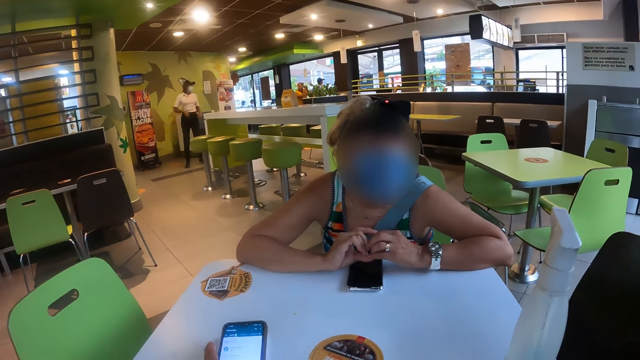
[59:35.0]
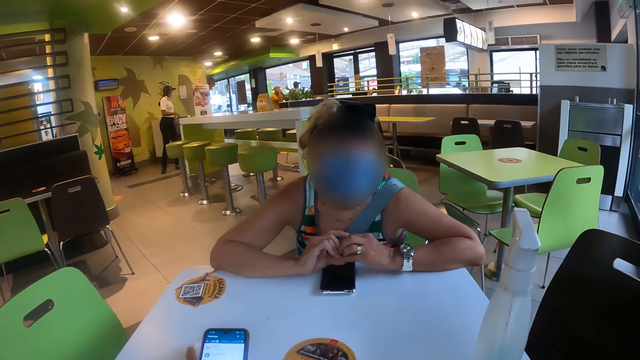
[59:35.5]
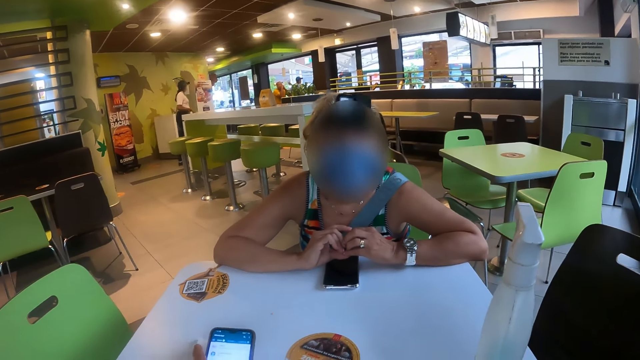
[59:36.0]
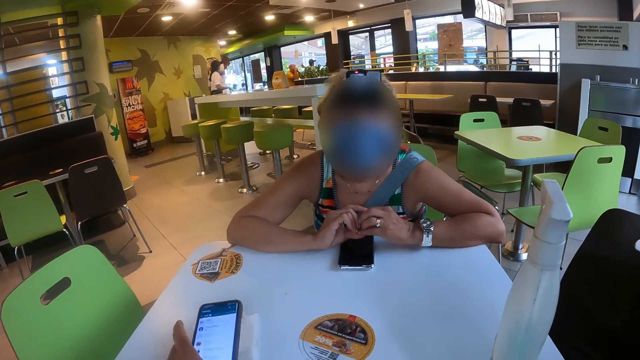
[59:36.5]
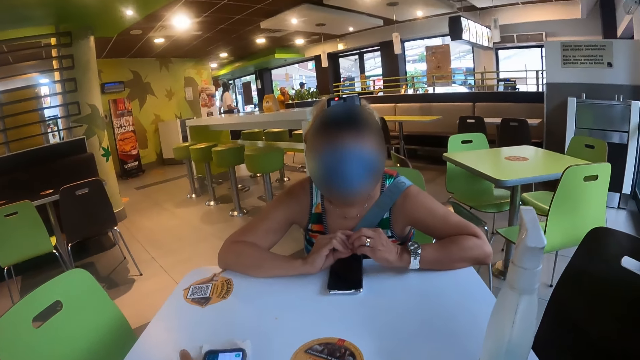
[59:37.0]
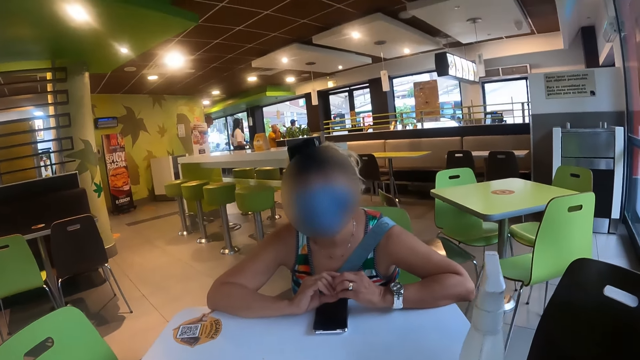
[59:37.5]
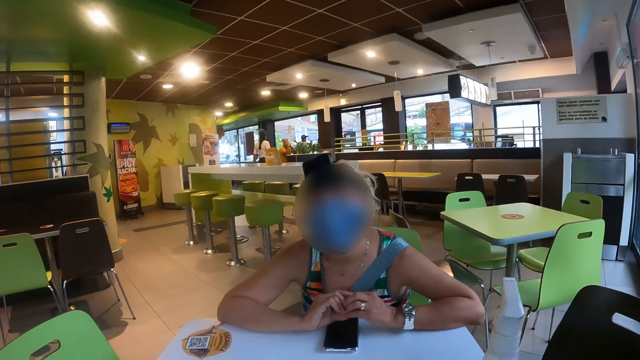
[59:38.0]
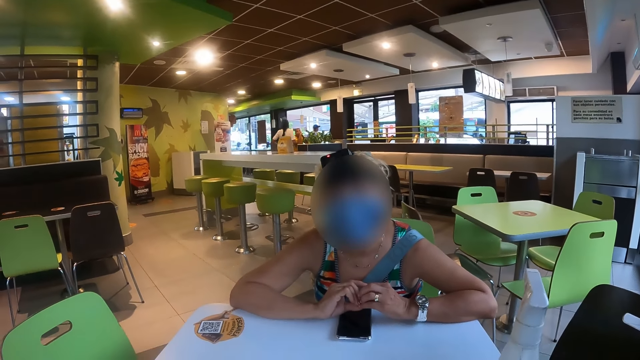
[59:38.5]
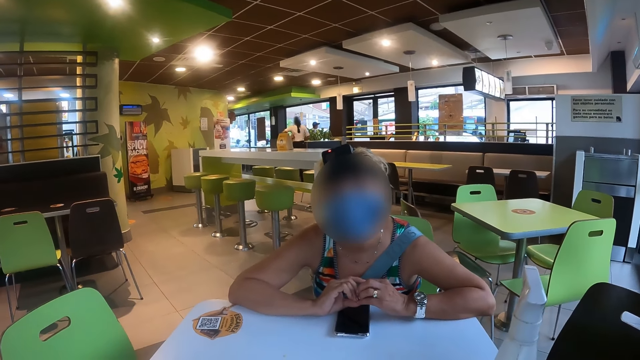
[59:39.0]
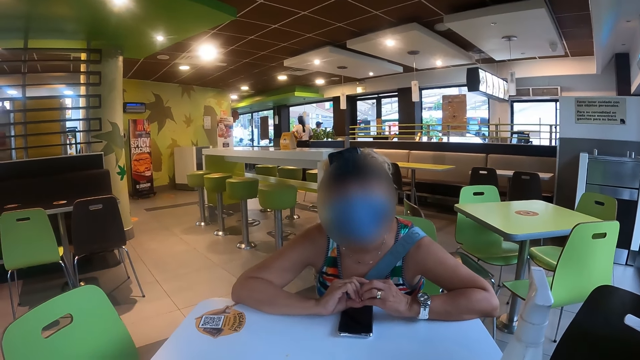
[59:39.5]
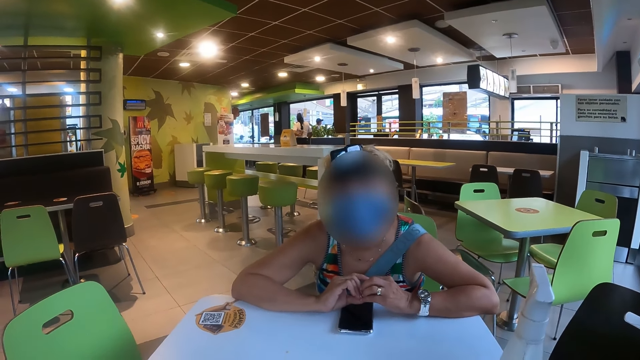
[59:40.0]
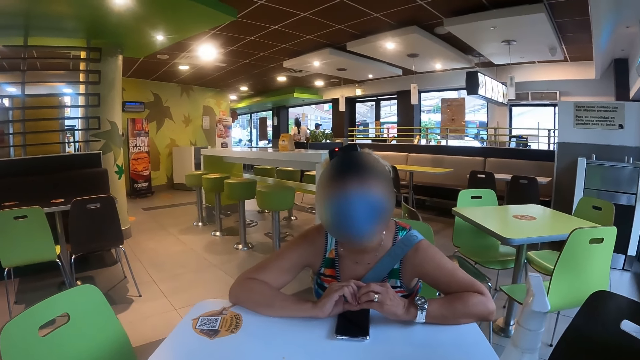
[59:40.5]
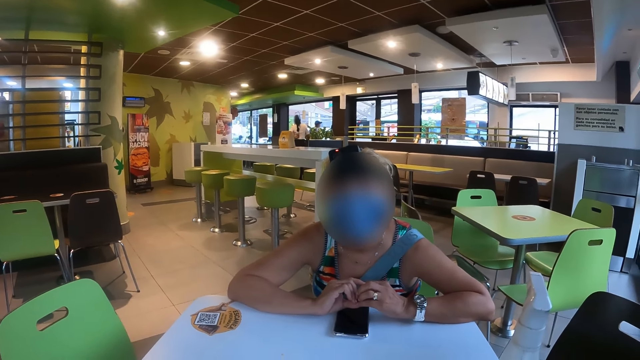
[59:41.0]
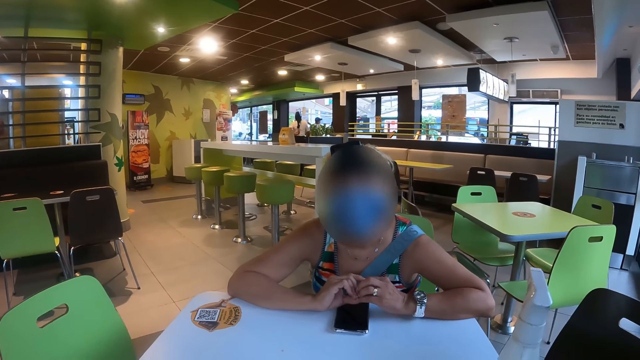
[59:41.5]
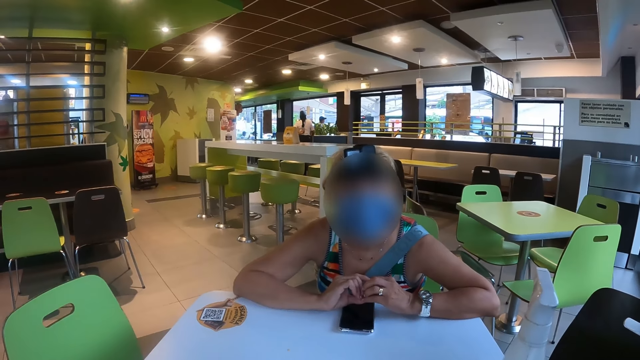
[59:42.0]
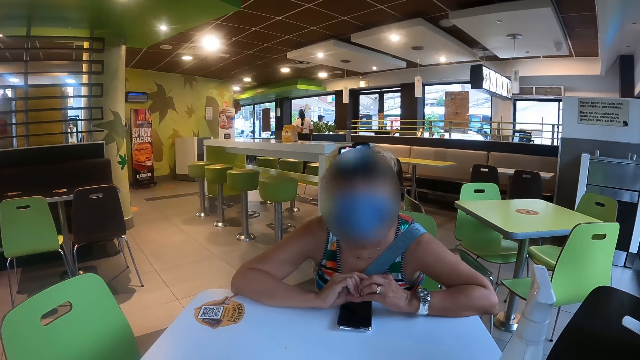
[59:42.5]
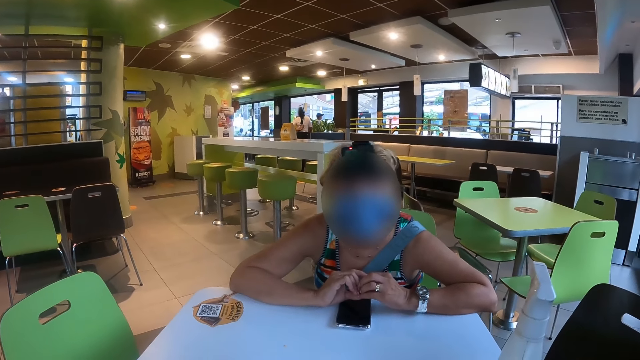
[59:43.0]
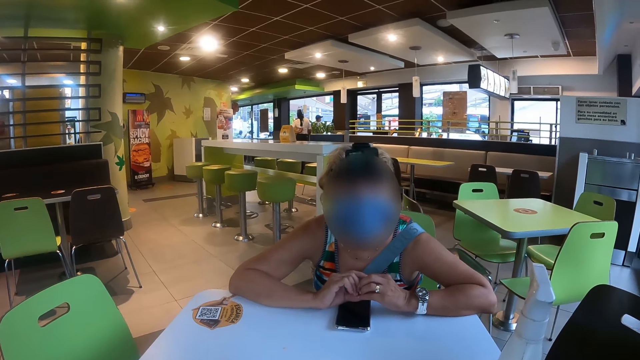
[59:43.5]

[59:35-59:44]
The camera wearer places the phone on the table. A person interacts with the camera wearer.

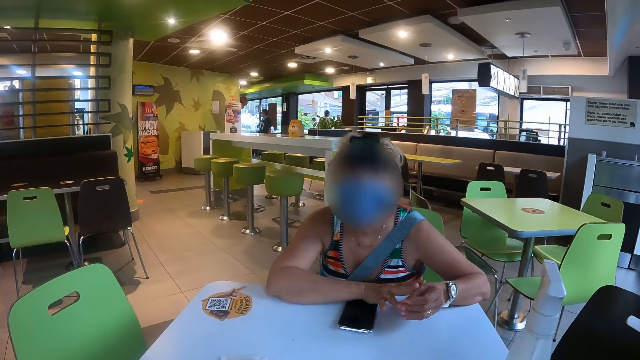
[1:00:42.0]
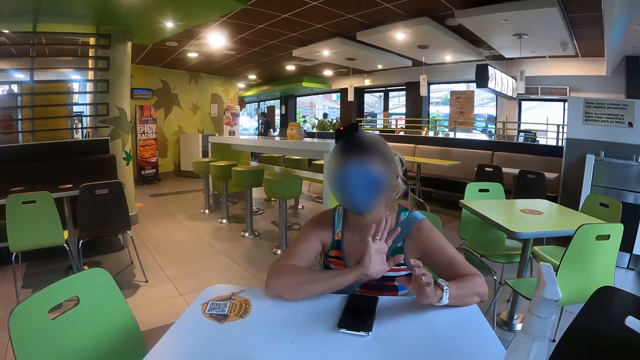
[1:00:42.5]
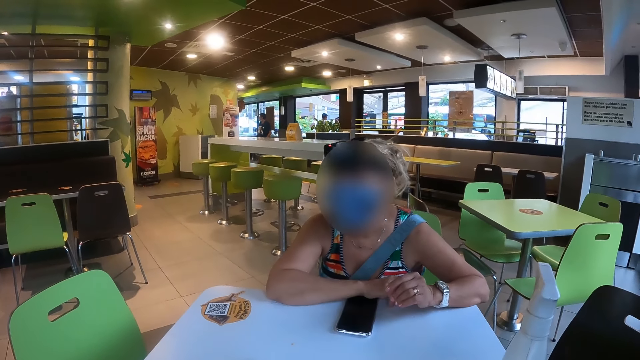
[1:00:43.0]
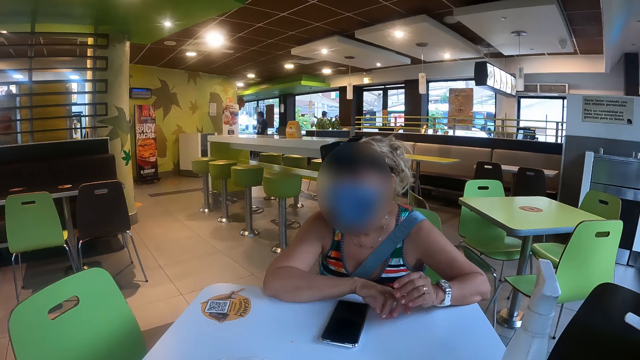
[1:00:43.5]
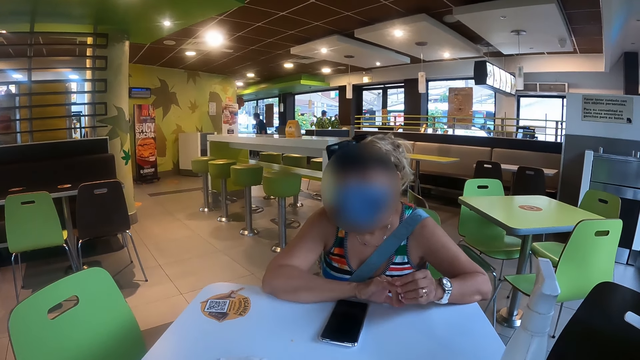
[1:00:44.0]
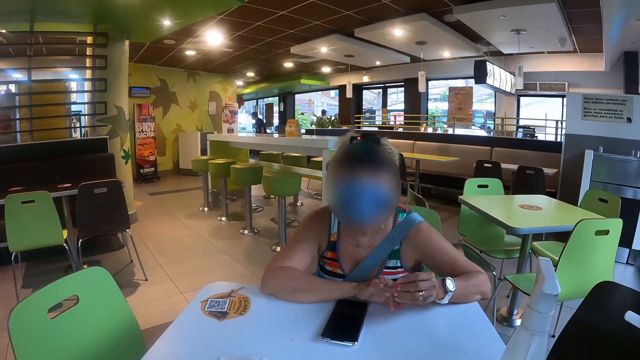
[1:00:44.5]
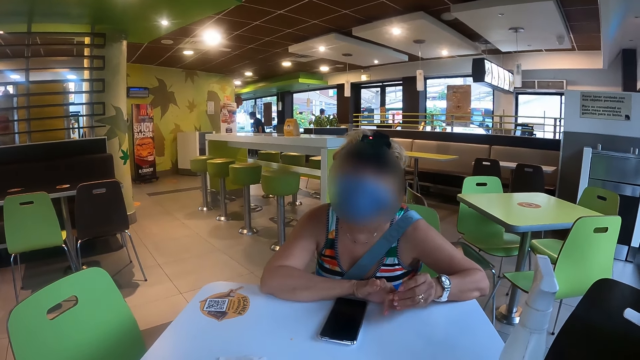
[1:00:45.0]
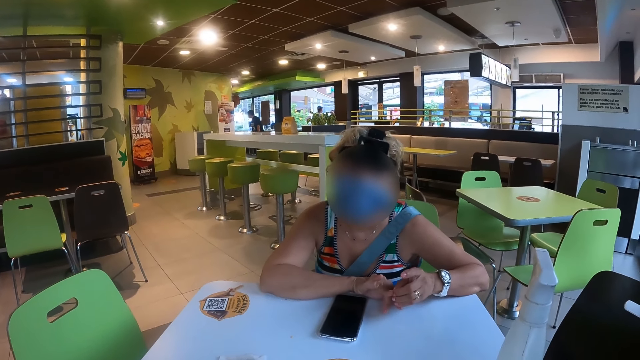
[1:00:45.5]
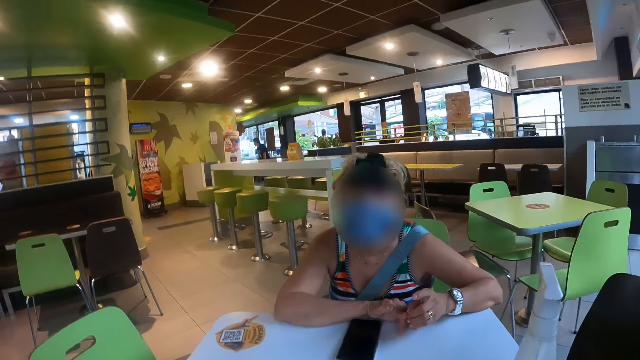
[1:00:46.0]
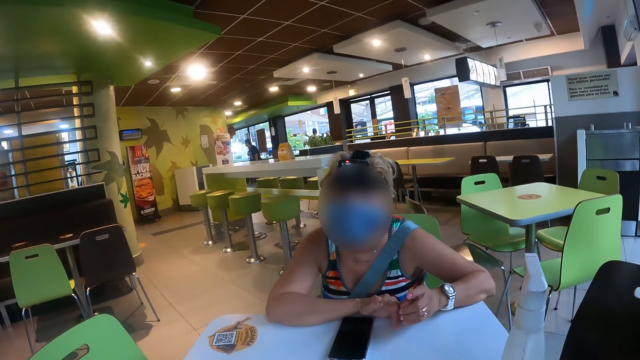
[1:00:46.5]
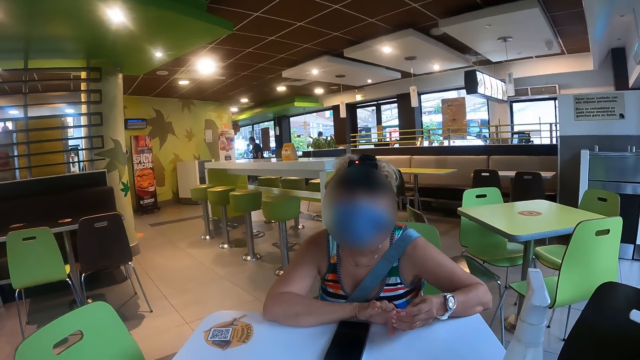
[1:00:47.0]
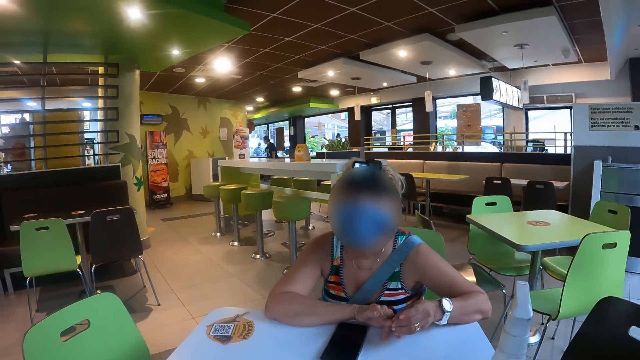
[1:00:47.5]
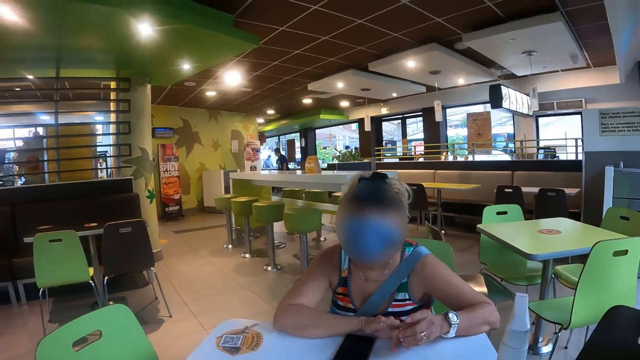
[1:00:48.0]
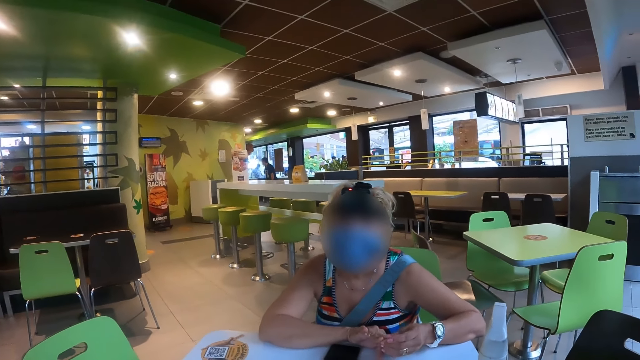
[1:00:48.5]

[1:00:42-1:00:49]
A person pushes a phone on the table.

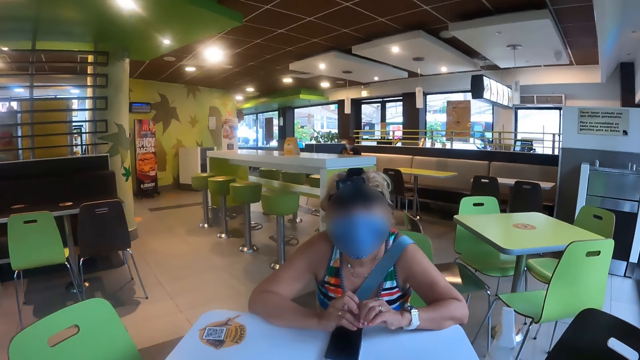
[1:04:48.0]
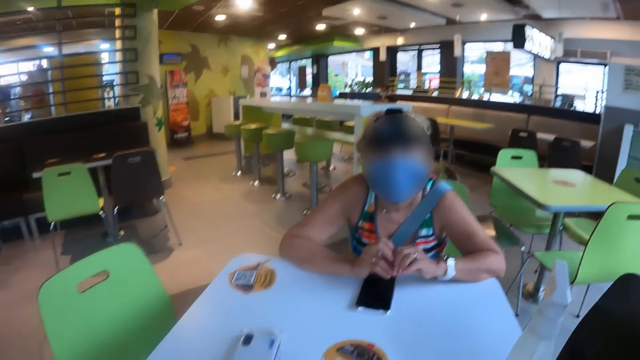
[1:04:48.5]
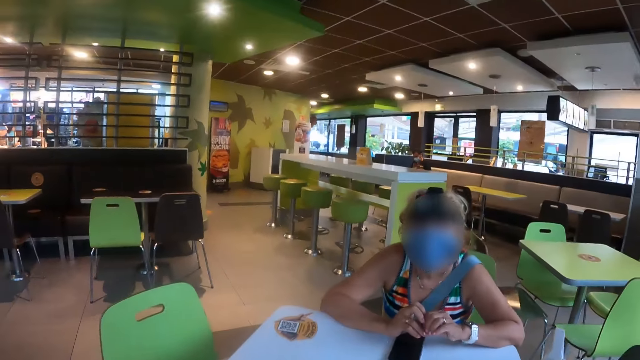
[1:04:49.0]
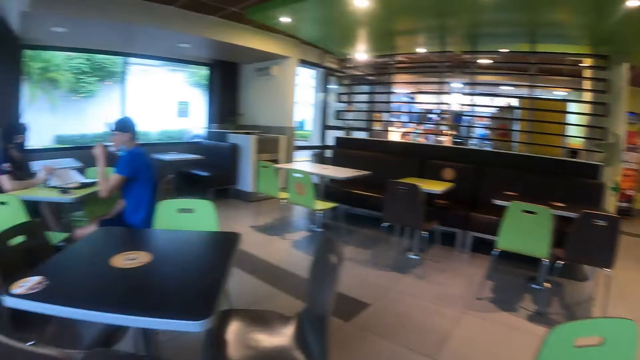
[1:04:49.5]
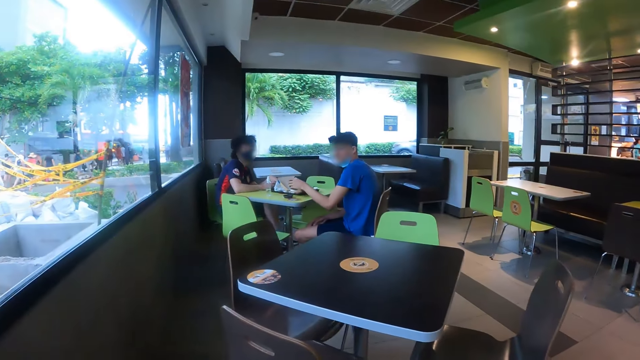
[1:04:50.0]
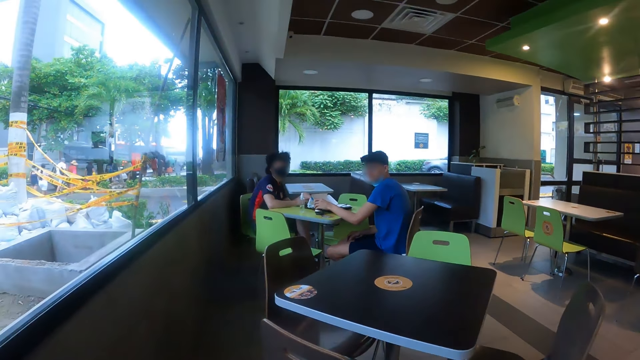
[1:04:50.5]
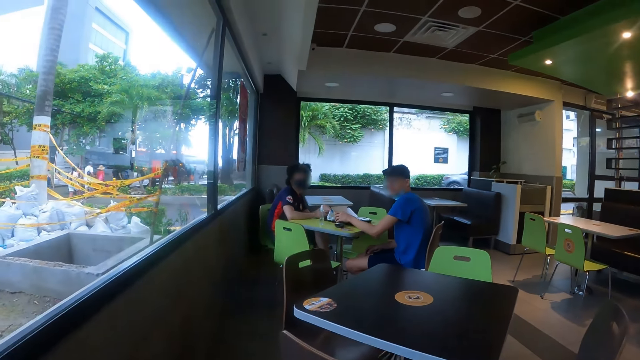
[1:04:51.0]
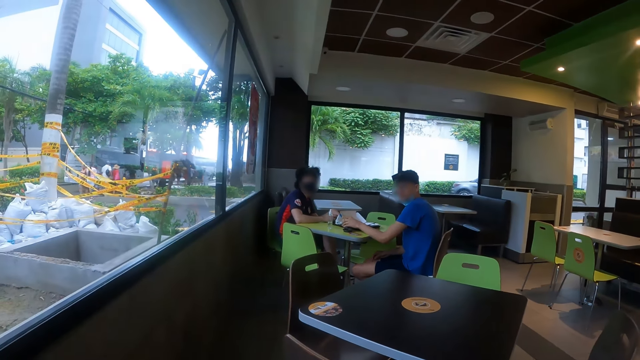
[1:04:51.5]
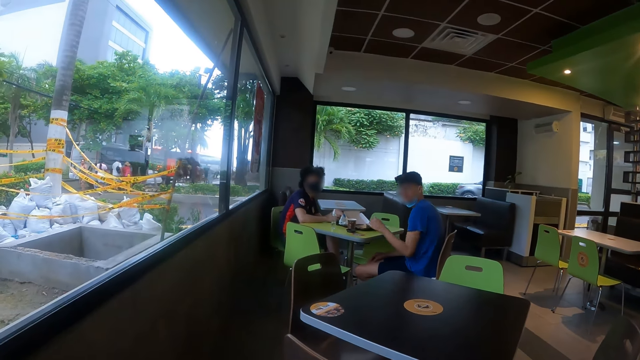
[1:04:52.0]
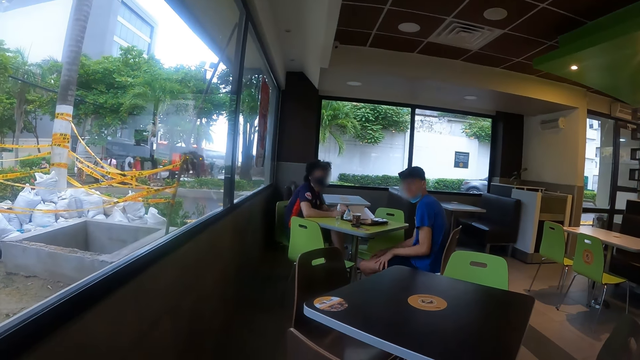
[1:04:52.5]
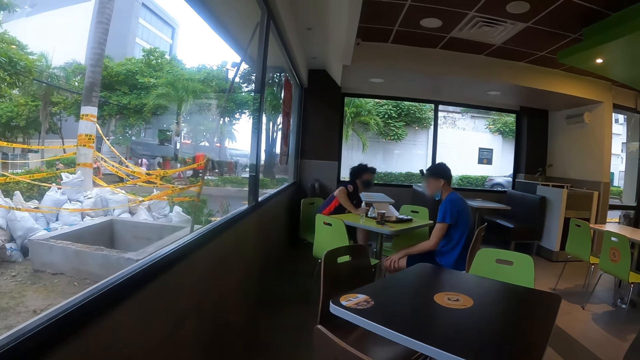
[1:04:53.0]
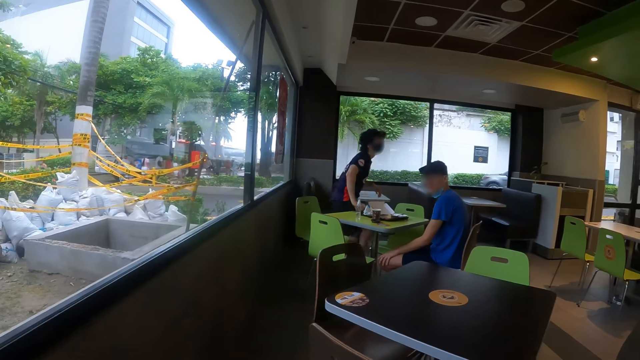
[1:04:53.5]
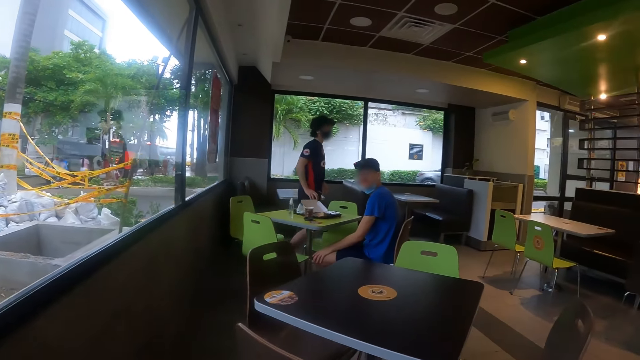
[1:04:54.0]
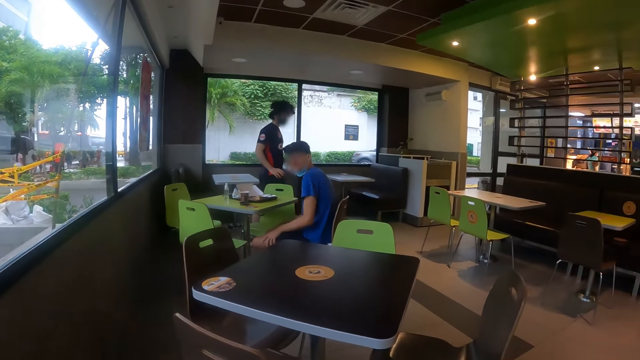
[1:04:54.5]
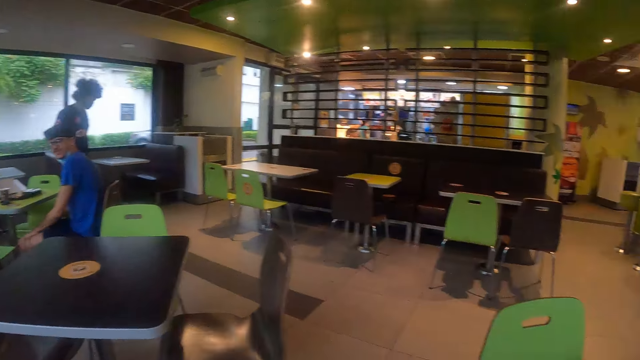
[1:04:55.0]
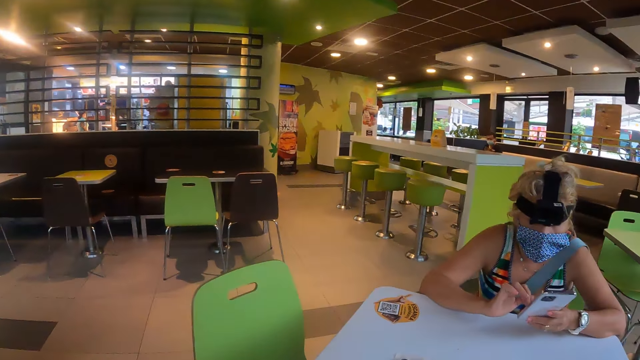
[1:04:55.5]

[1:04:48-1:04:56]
A person holds a cup. The camera wearer looks at two persons in a cafeteria. The person puts the cup on the table. The camera wearer looks outside through a window. Another person stands up. One of the two persons walks in the cafeteria. The camera wearer looks around the cafeteria.
